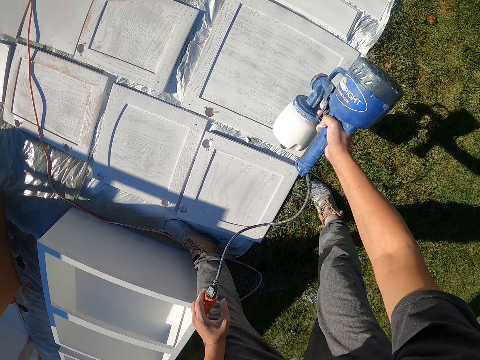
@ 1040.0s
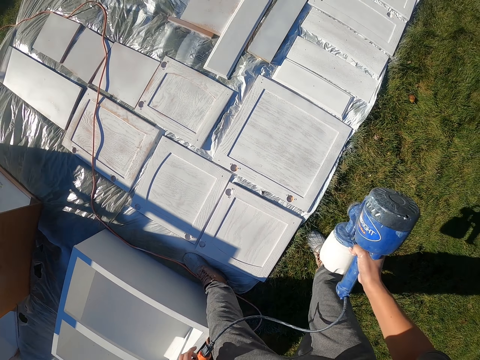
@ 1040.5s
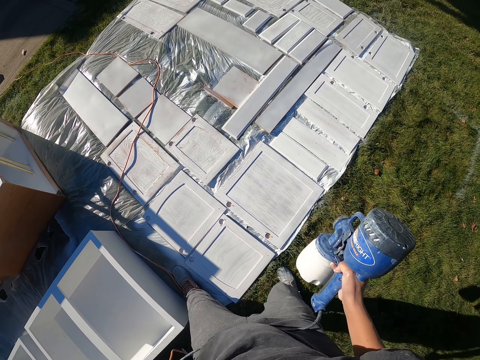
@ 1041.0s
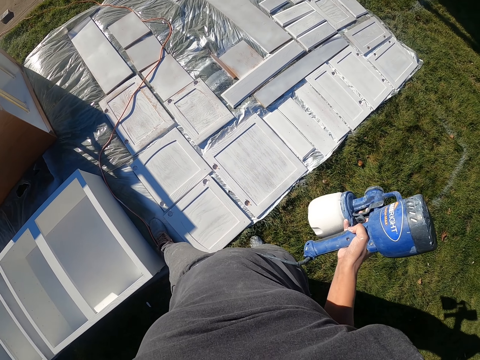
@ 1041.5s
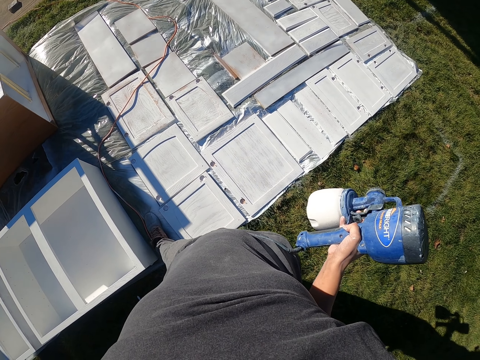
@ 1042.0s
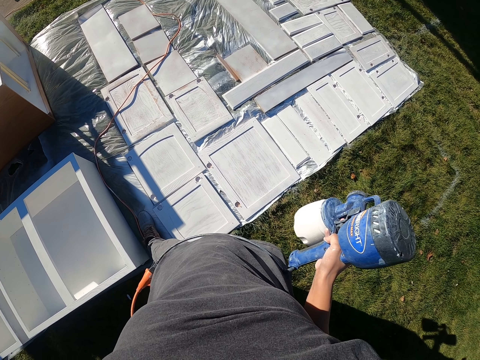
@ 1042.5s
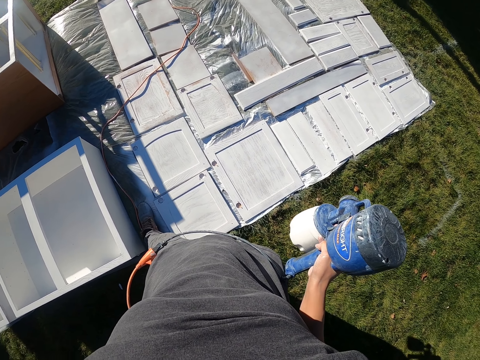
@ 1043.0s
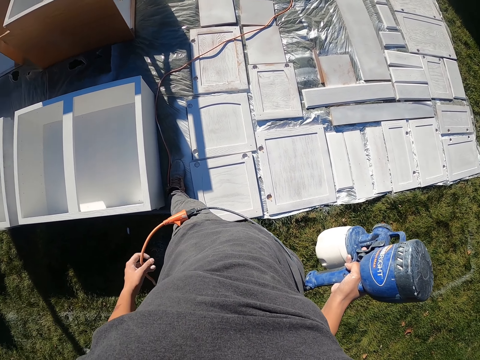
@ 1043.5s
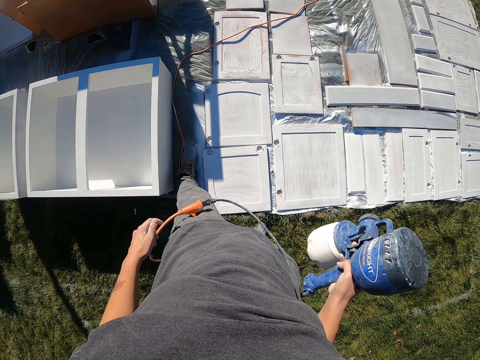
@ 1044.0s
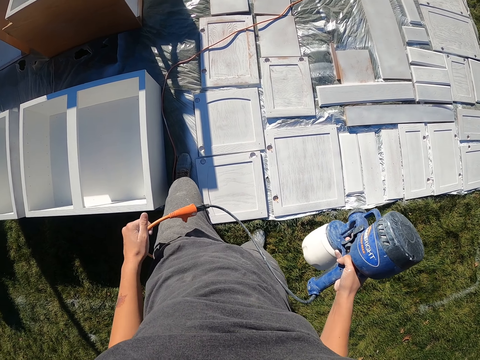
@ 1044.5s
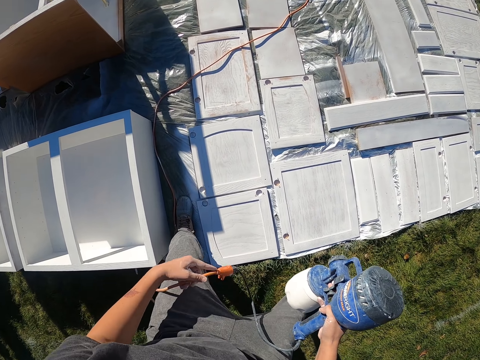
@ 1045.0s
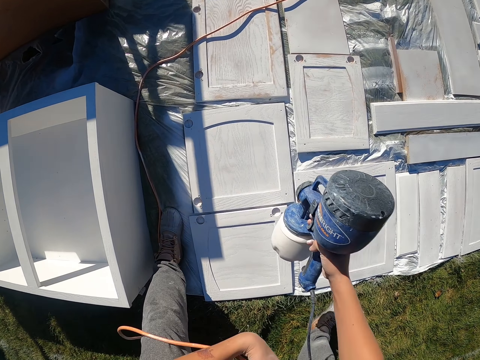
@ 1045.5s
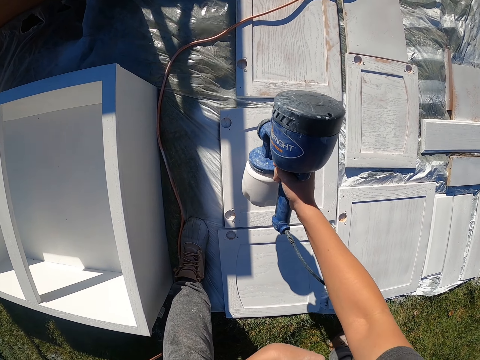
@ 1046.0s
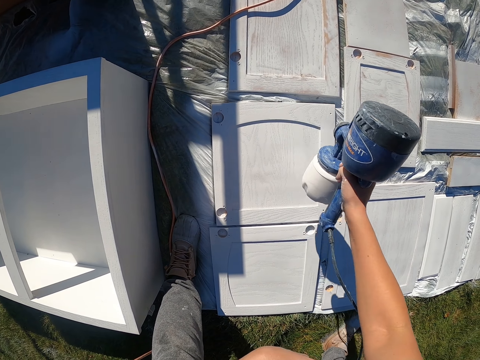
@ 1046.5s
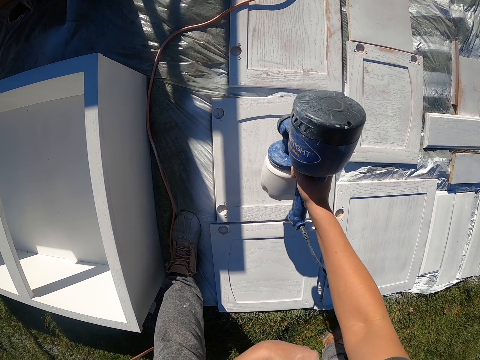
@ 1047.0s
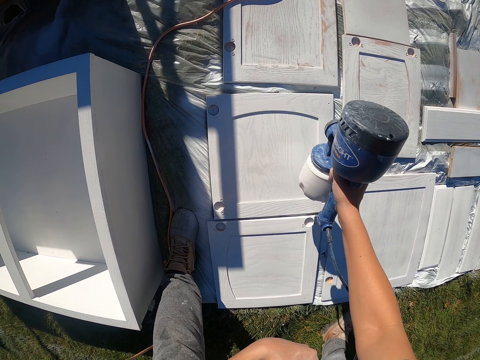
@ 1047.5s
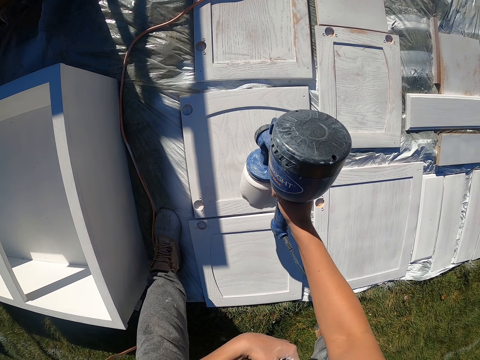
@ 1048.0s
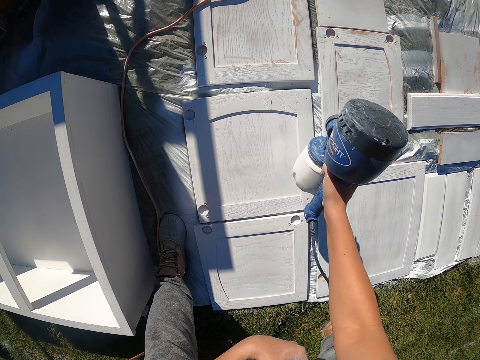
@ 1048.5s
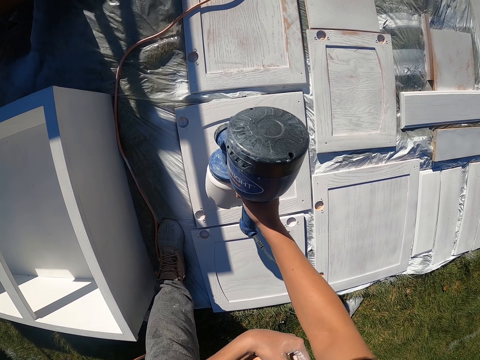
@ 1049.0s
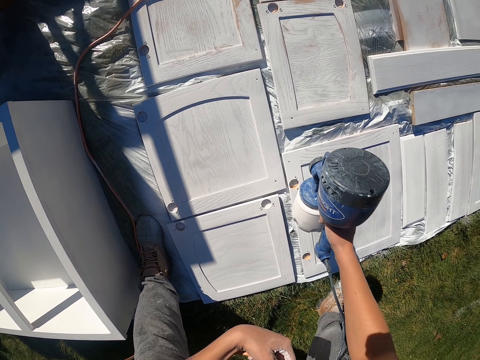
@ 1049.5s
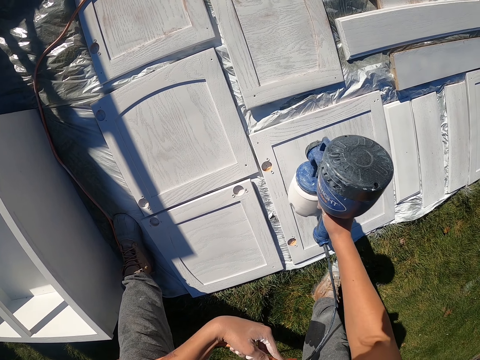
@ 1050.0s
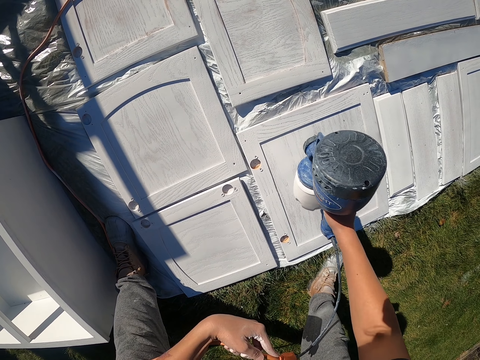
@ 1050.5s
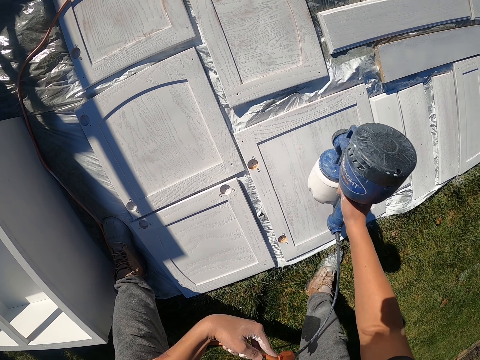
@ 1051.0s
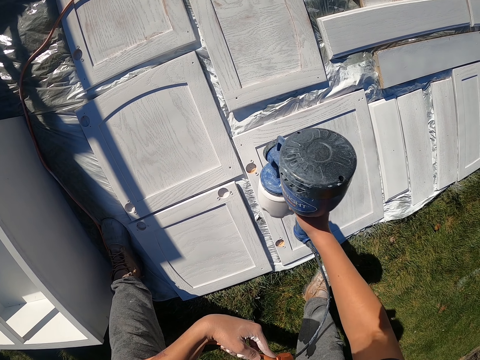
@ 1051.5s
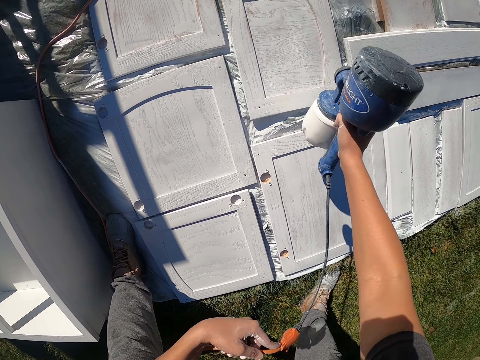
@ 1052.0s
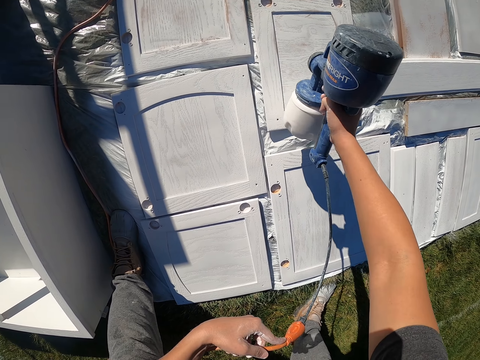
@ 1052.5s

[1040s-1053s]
The camera wearer looks around the woods. They stand. They spray paint on the woods.

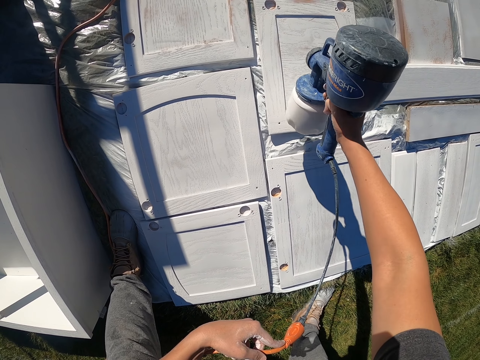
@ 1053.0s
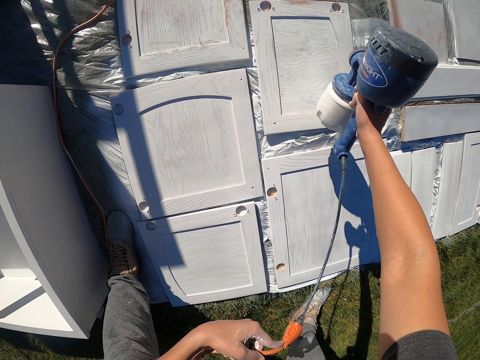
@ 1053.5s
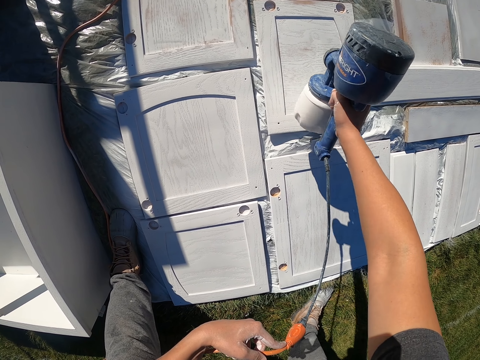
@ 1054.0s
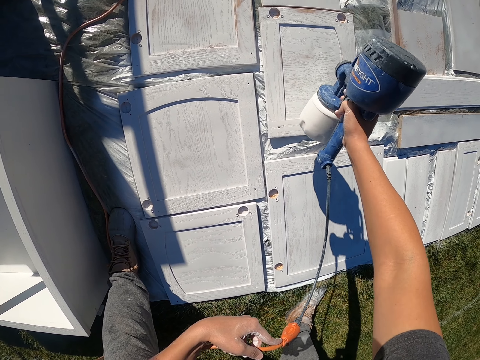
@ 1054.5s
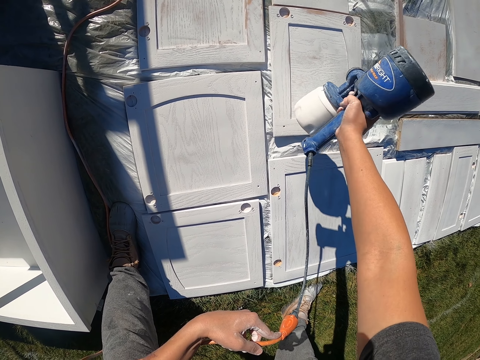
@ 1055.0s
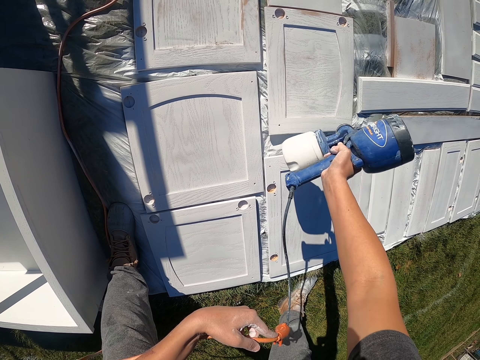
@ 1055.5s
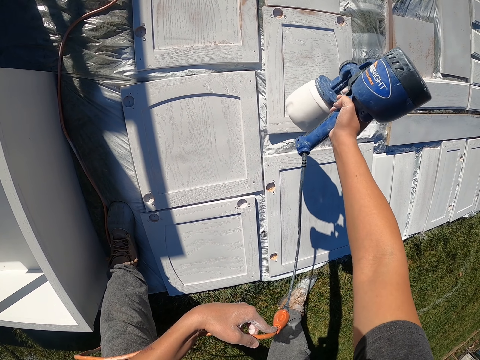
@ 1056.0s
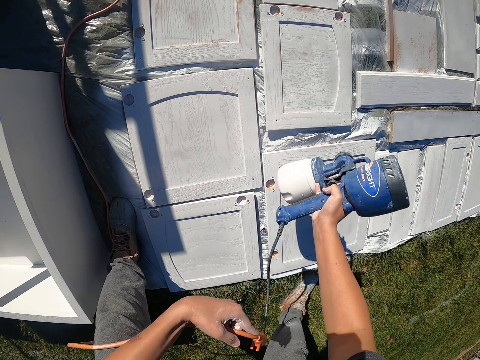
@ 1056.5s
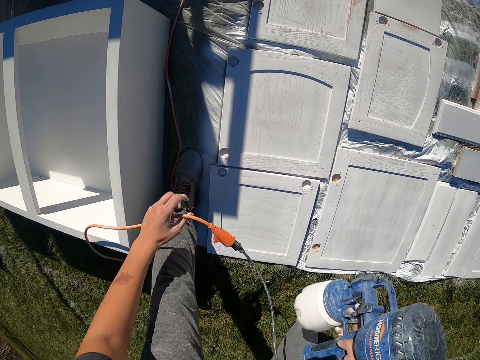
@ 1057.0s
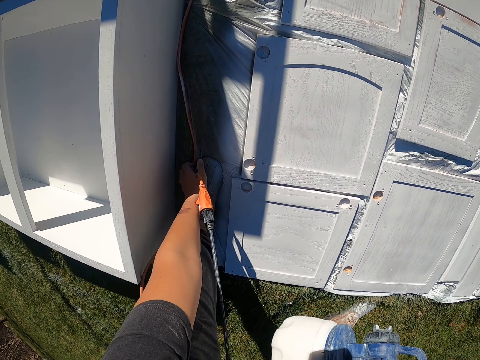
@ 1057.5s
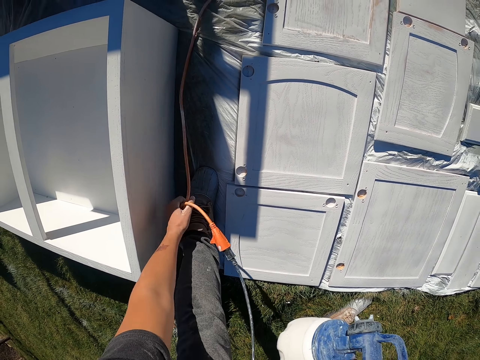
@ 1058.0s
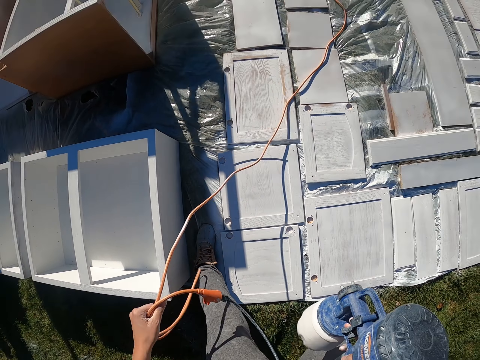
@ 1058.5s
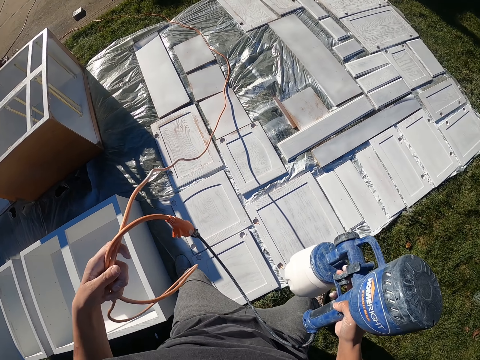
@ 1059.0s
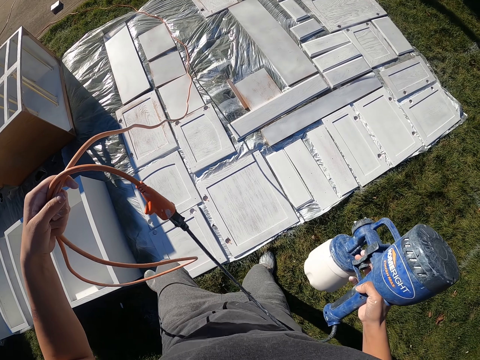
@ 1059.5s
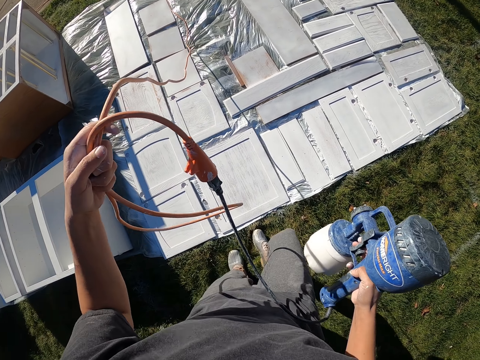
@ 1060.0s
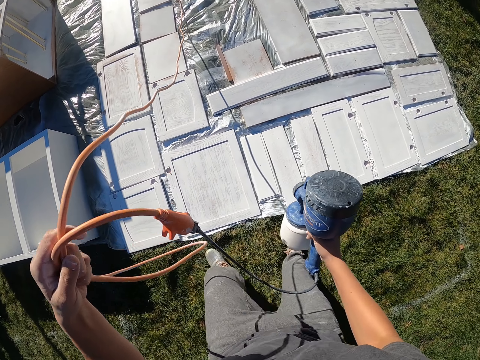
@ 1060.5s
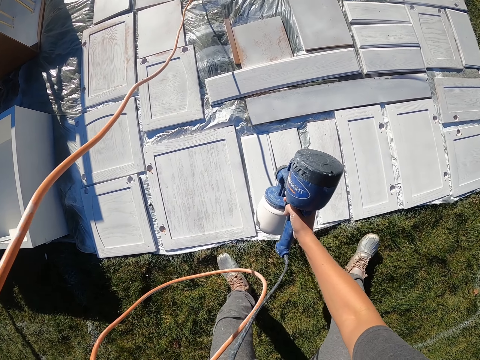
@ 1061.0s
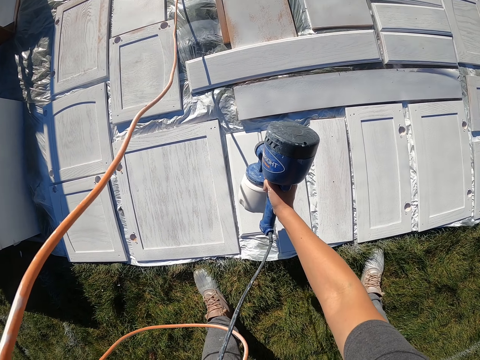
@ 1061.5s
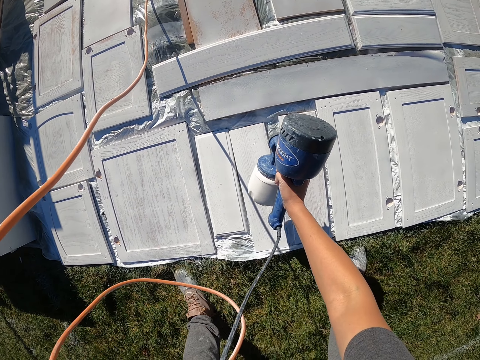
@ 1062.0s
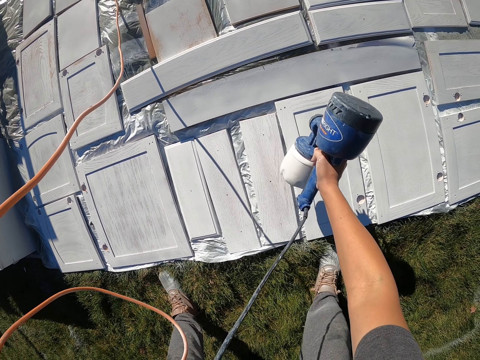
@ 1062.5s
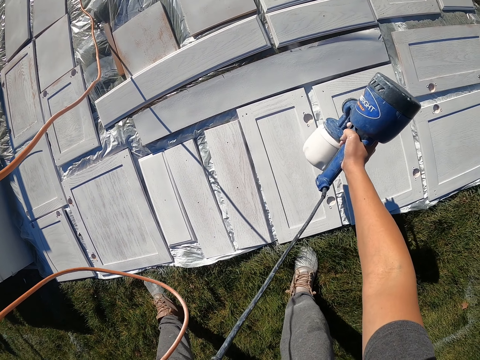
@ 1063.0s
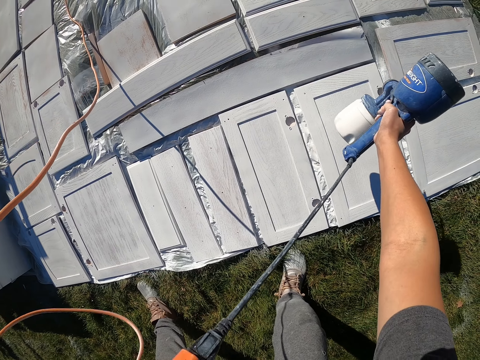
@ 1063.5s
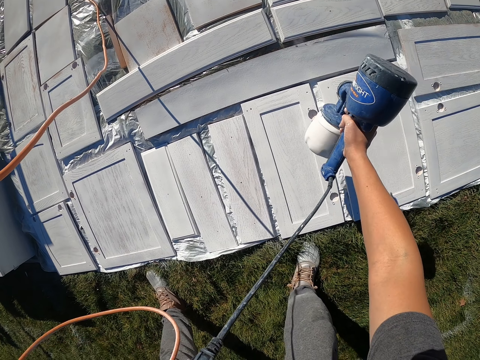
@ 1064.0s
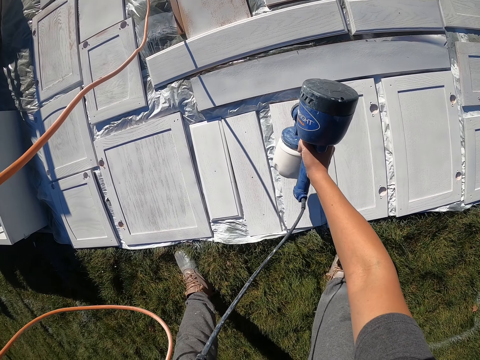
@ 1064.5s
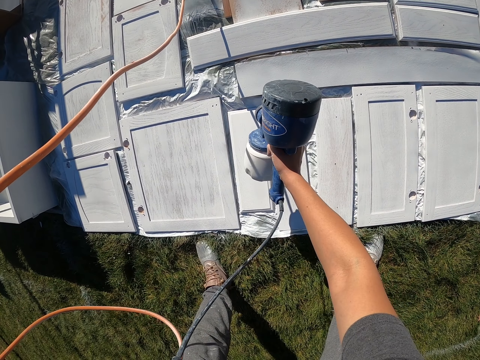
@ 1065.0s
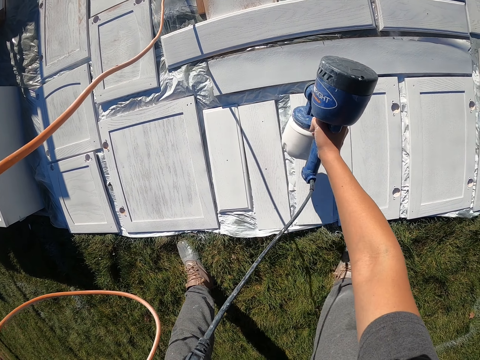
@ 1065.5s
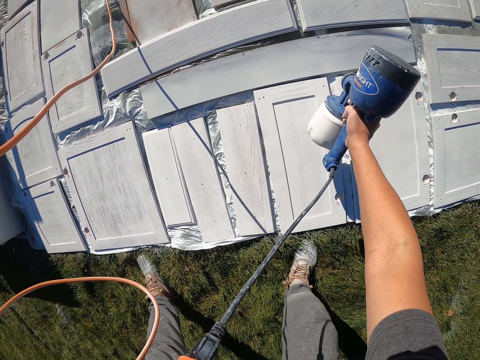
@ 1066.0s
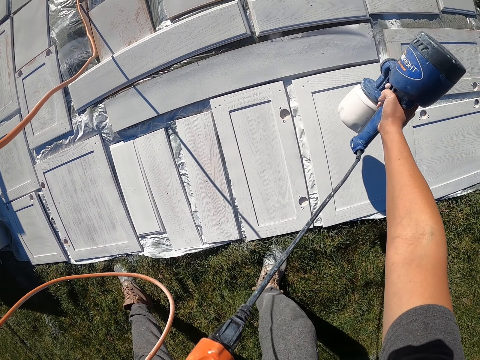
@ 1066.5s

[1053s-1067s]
The camera wearer picks up a wire. They move the spraying gun cable. They move around the woods. They spray paint on the woods.
